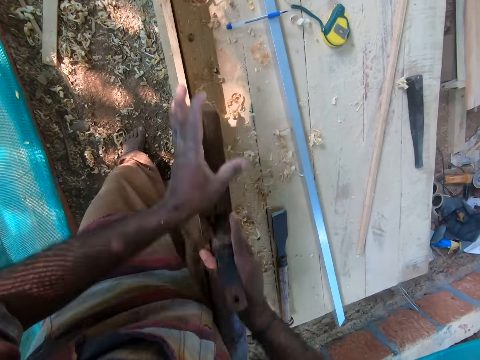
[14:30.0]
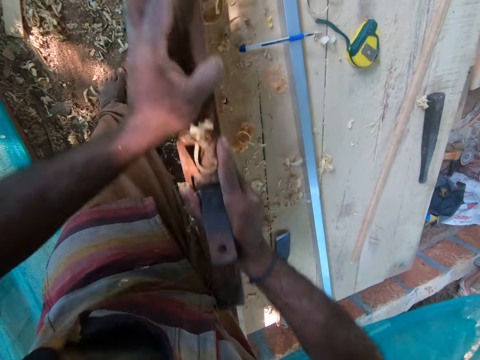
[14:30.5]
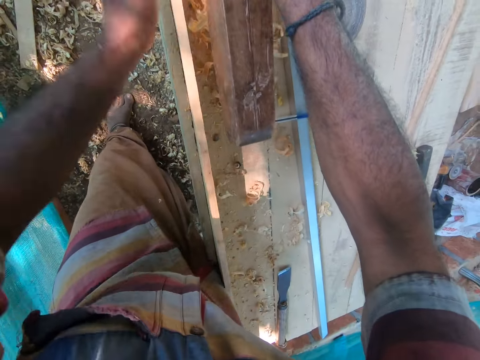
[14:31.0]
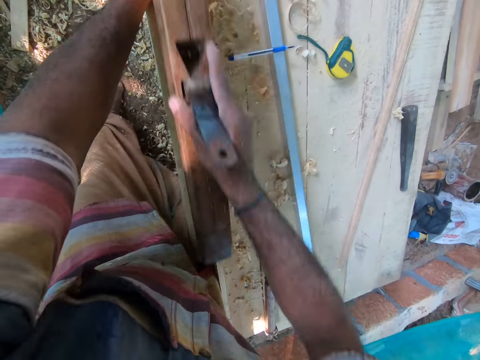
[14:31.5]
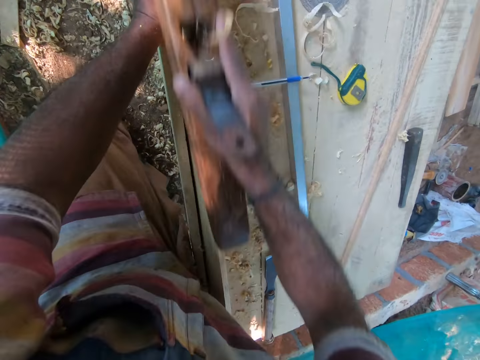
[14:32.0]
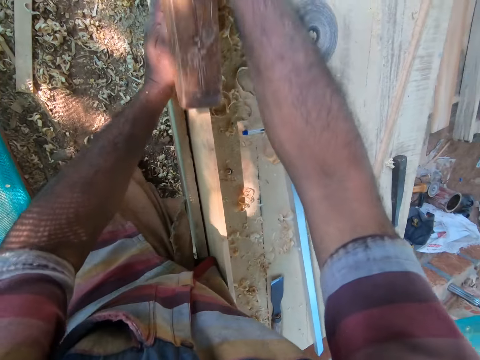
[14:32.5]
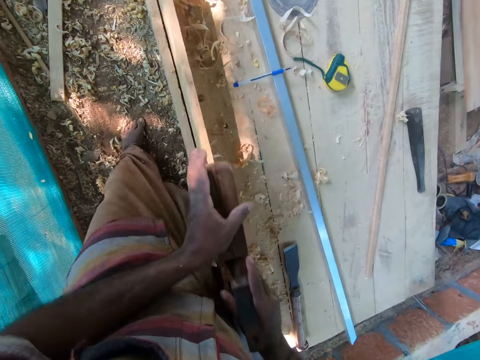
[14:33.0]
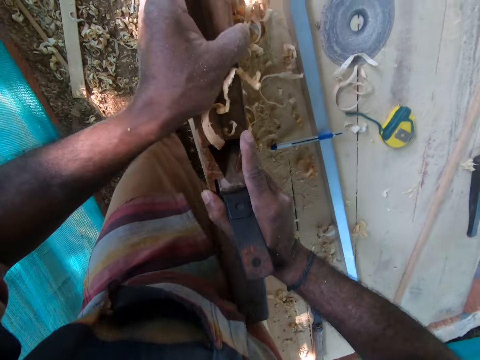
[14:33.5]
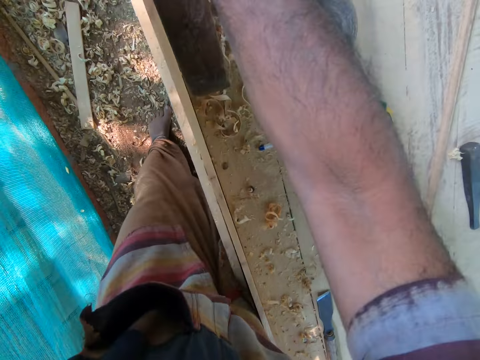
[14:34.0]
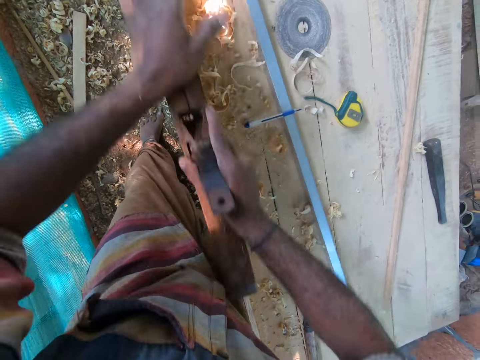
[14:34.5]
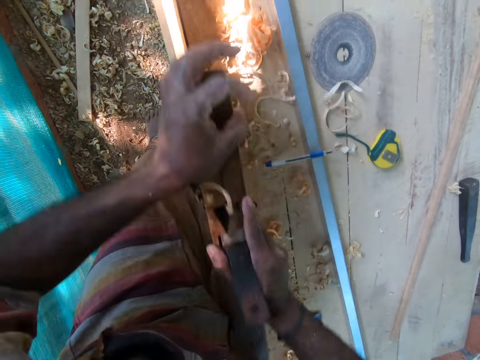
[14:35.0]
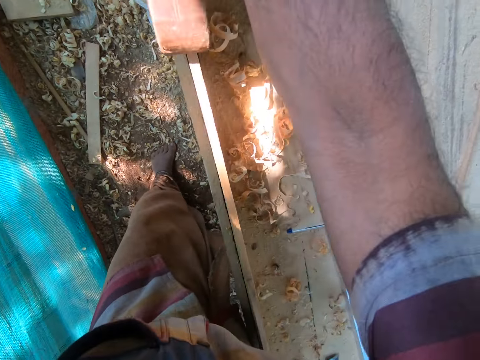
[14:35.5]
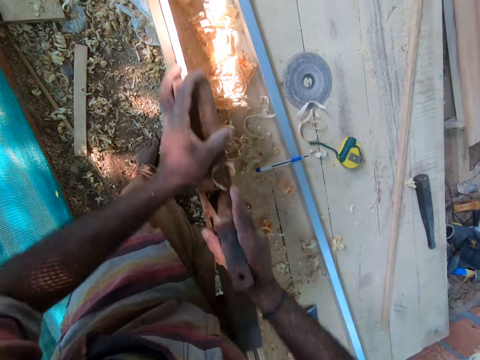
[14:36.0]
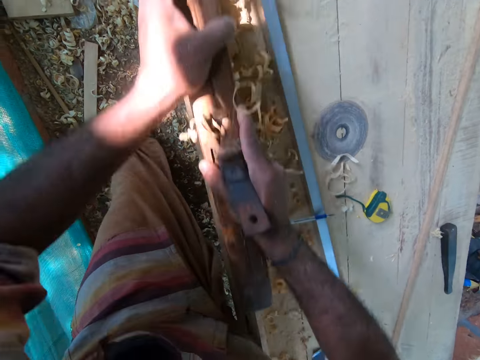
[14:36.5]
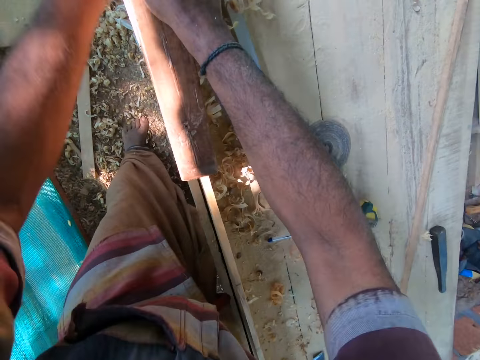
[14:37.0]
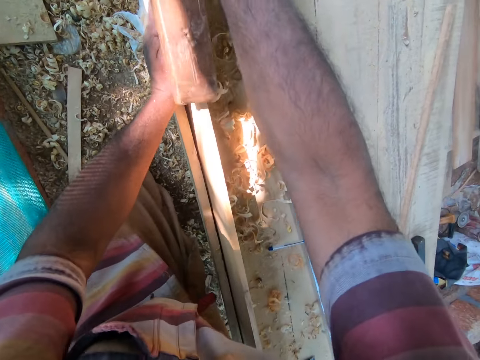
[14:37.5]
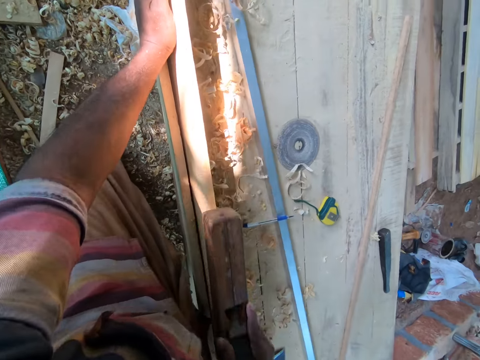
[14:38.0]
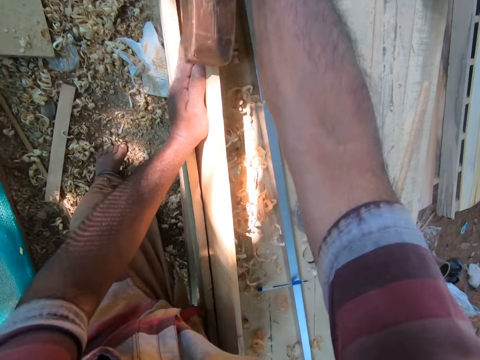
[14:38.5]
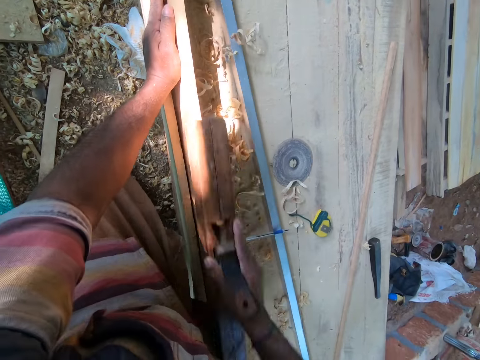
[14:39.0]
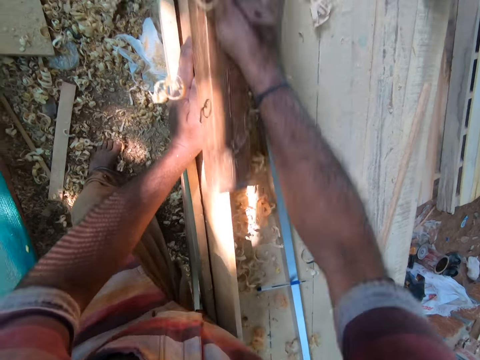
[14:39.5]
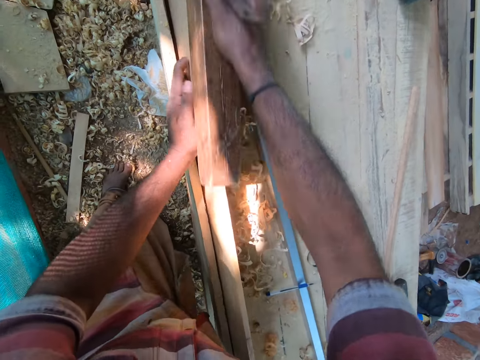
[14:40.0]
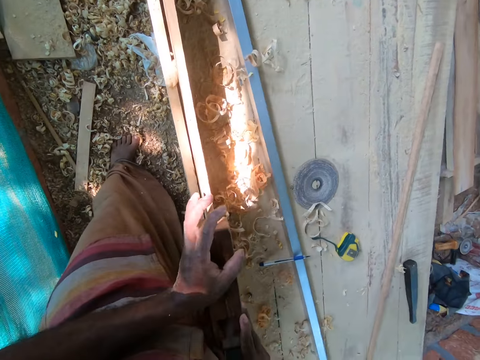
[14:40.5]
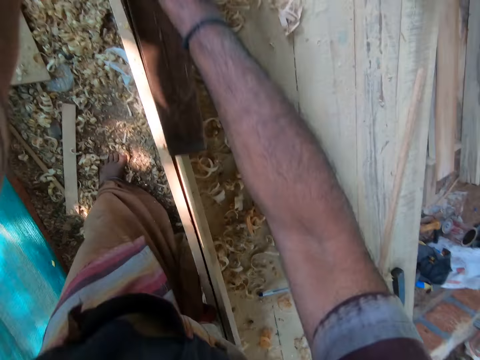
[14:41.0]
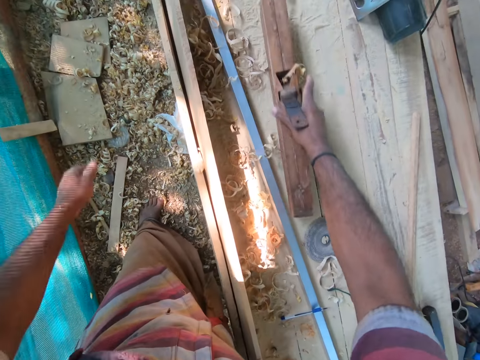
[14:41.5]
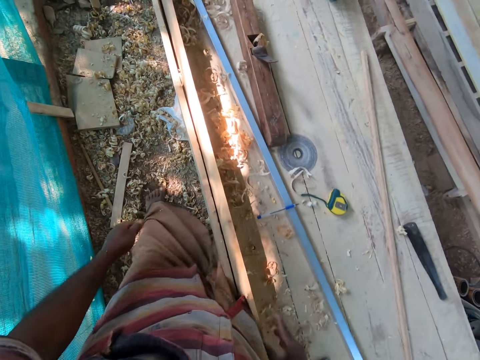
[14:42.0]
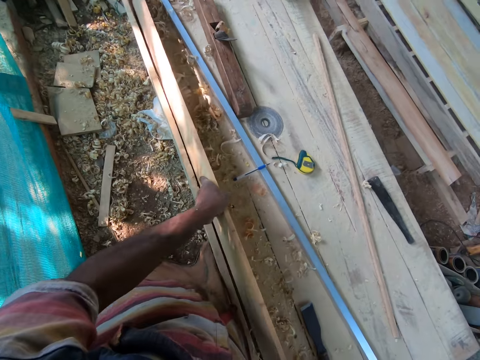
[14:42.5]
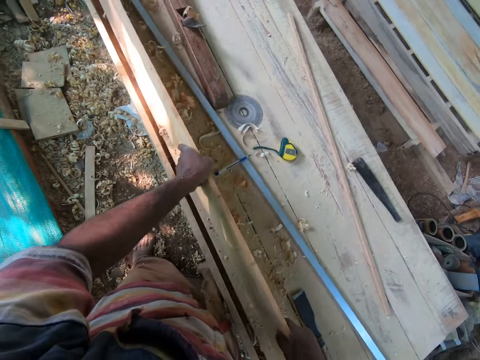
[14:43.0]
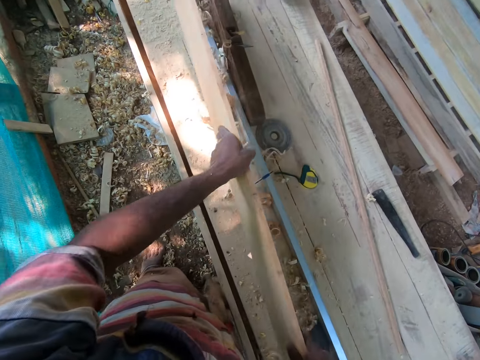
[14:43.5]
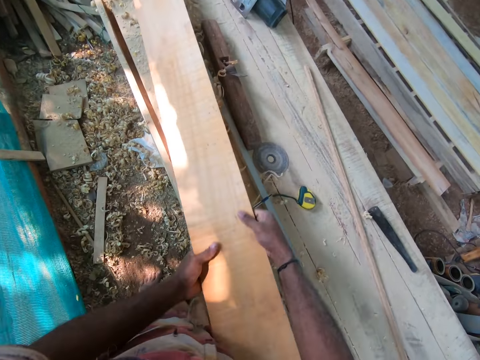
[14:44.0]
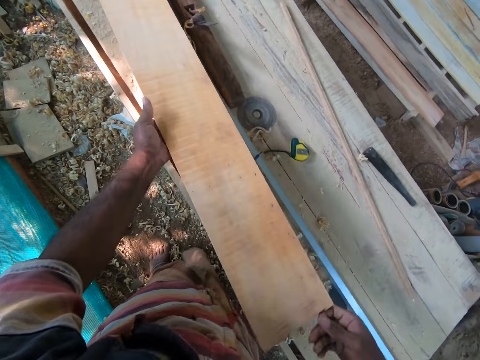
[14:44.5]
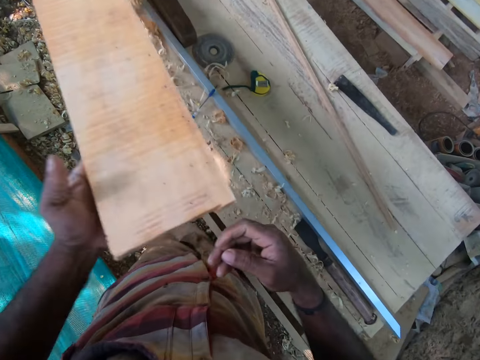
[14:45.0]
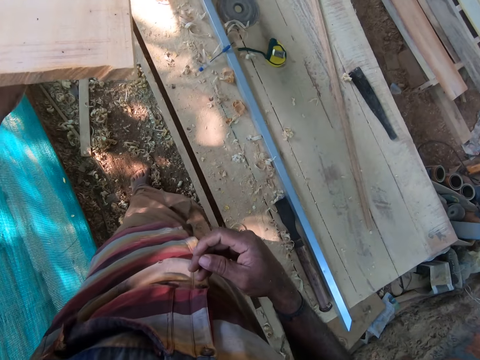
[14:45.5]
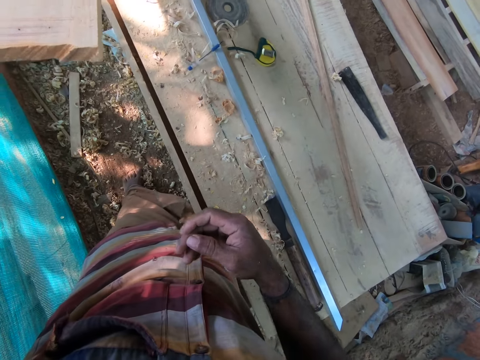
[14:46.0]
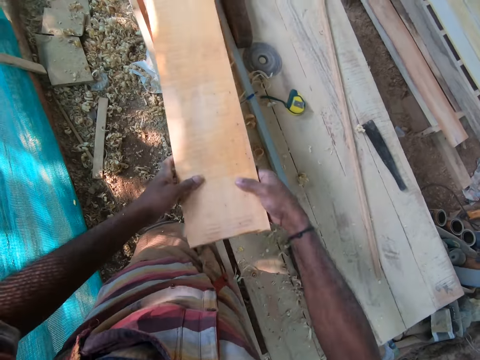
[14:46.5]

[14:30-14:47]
The camera wearer smoothens the wood on the wooden table with the jack plane in both hands. He places his left hand on the wood. He smoothens the wood on the wooden table with the jack plane in his right hand. He smoothens the wood on the wooden table with the jack plane in both hands. He places his left hand on the wood. He smoothens the wood on the wooden table with the jack plane in his right hand. He smoothens the wood on the wooden table with the jack plane in both hands. He drops the jack plane on the wooden table with his right hand. He lifts the wood from the wooden table with both hands. He moves the wood on the wooden table with both hands. He checks the timber.

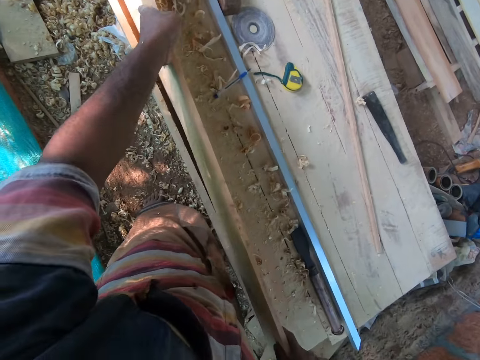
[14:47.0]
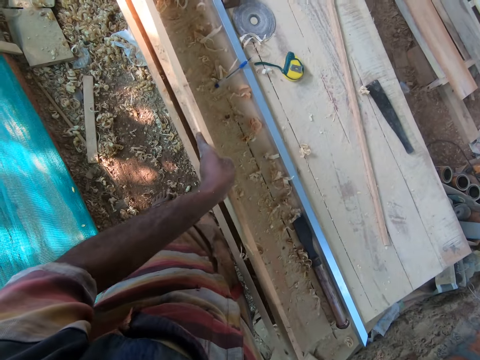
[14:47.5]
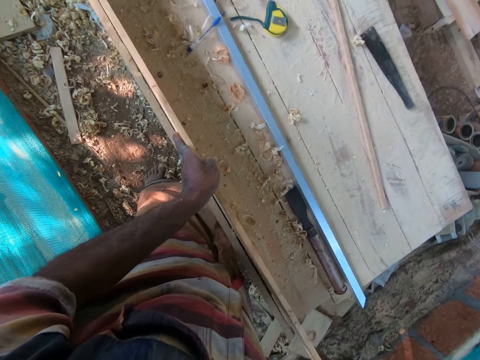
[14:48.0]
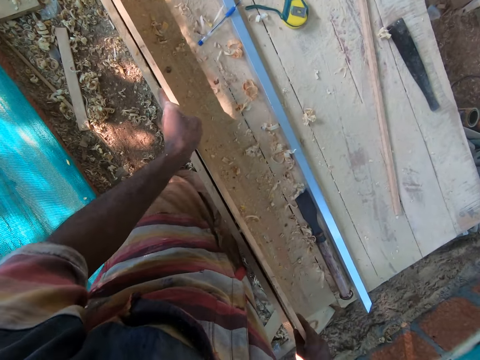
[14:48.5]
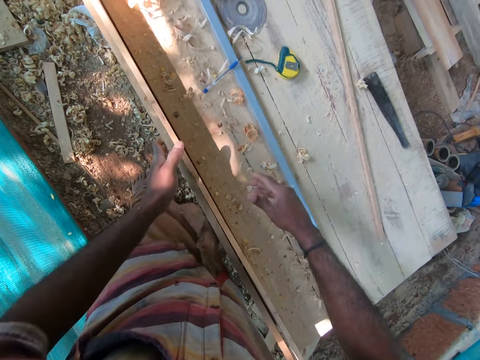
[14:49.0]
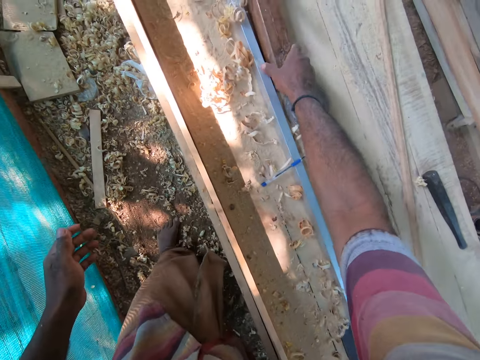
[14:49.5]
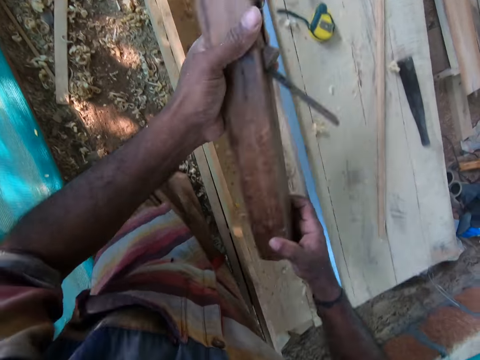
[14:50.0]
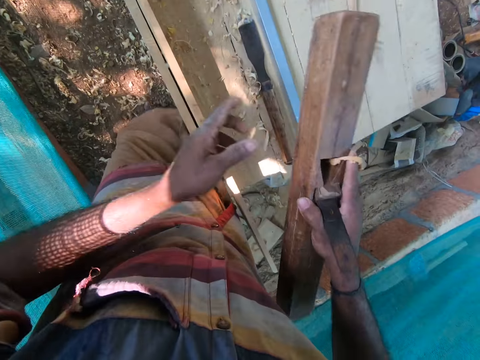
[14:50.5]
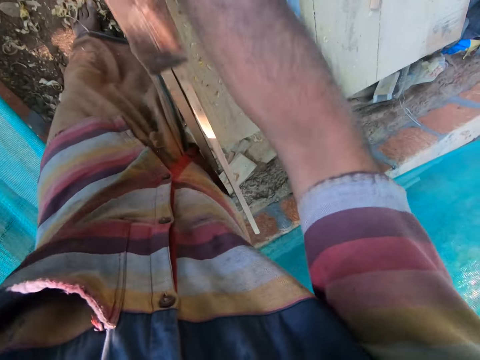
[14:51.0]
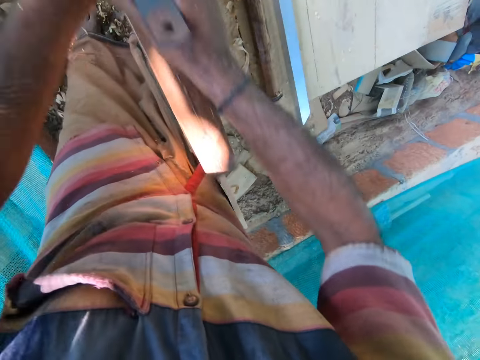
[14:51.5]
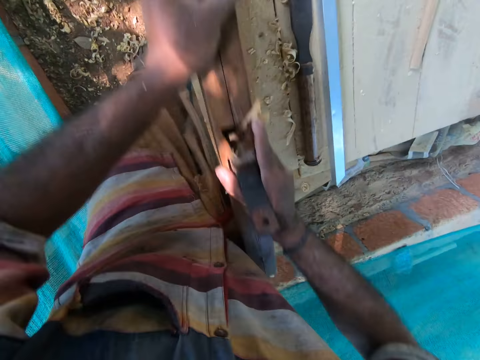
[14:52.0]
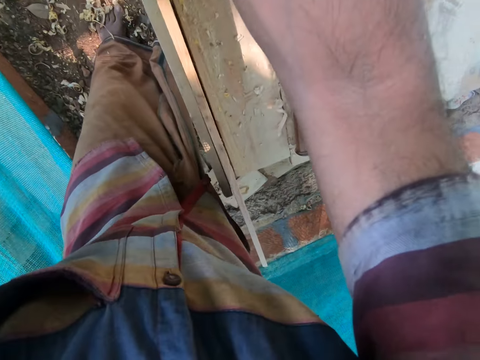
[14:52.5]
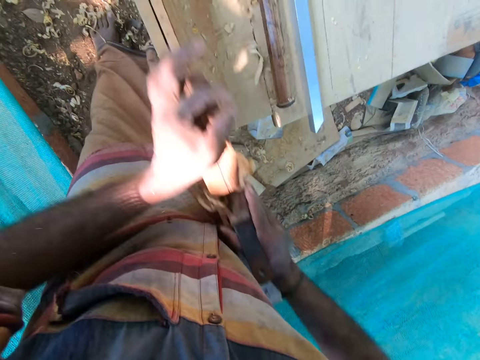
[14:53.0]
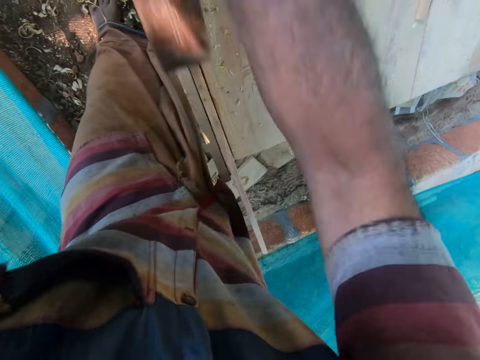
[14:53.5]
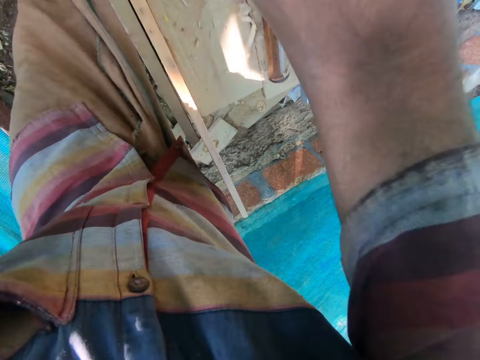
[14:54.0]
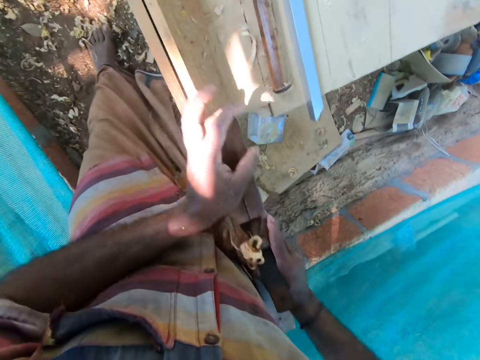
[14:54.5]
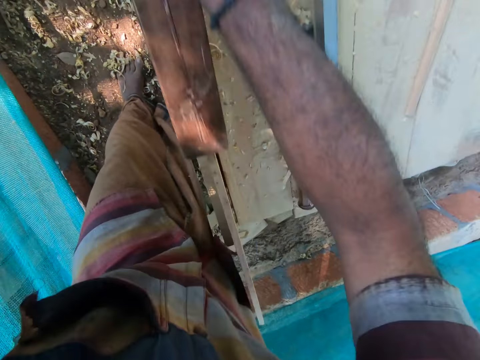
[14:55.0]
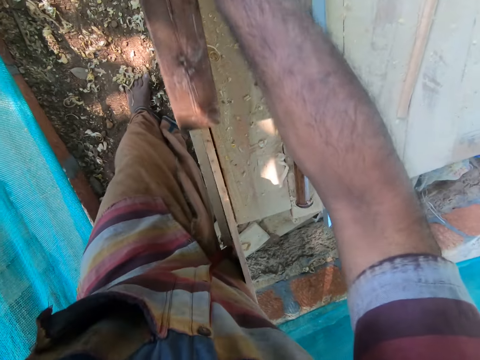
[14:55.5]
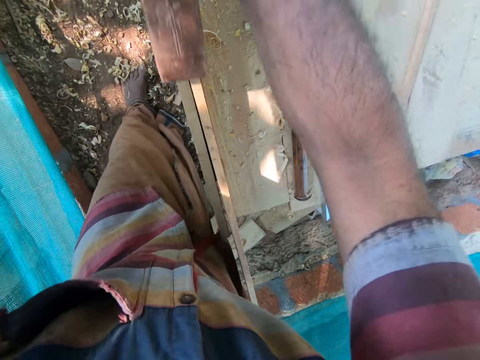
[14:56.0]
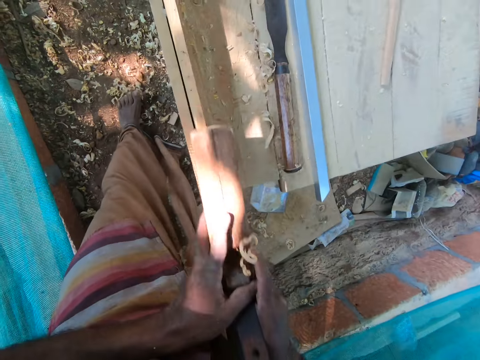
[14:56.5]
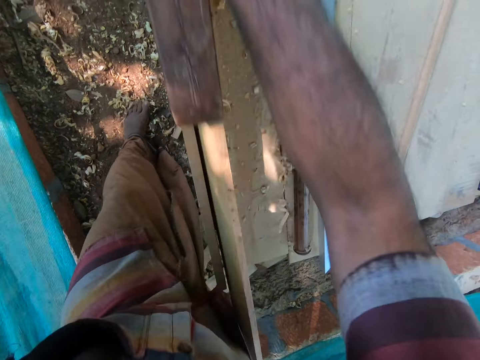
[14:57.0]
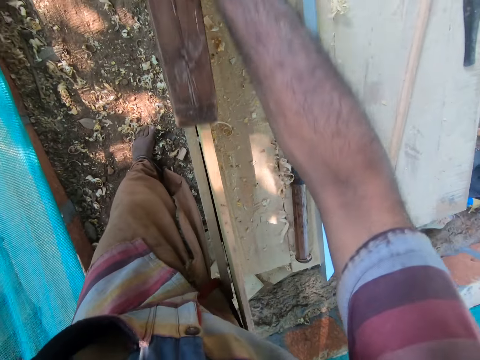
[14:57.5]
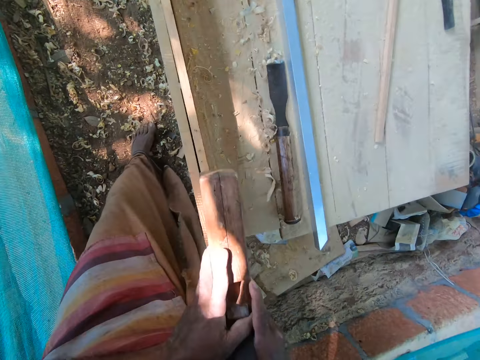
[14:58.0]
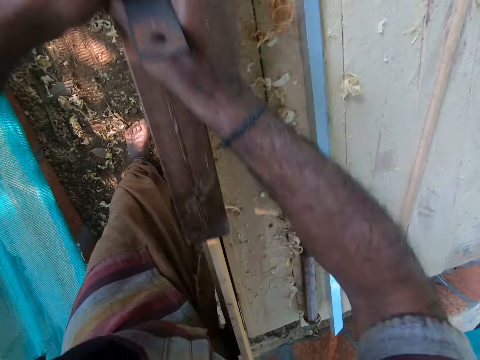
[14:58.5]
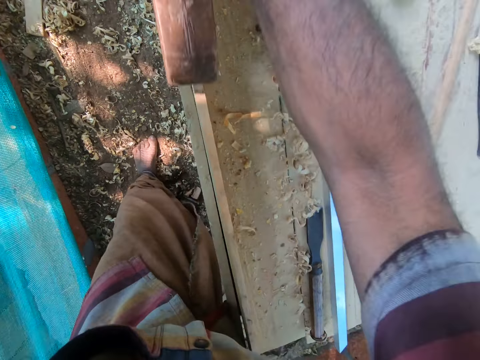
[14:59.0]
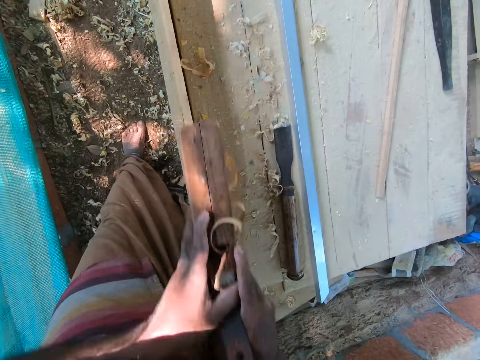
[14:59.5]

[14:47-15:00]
The camera wearer adjusts the wood on the wooden table with both hands. He puts back the wood. He picks up the jack plane from the wooden table with his right hand. He holds the jack plane with both hands. He moves his right hand on the jack plane. He smoothens the wood on the wooden table with the jack plane in both hands.
